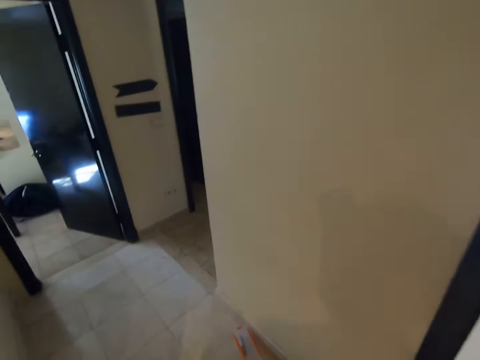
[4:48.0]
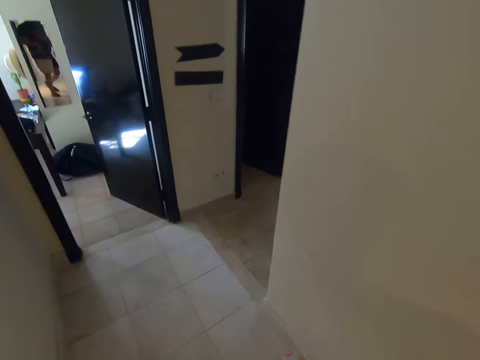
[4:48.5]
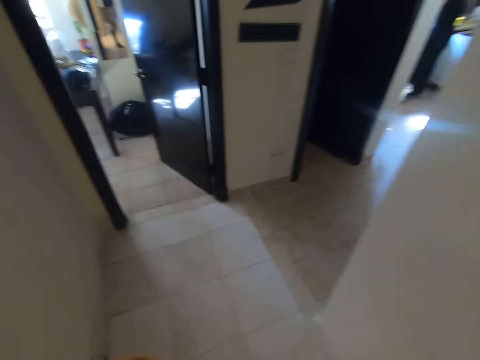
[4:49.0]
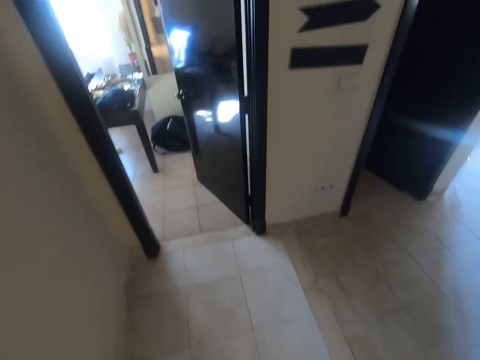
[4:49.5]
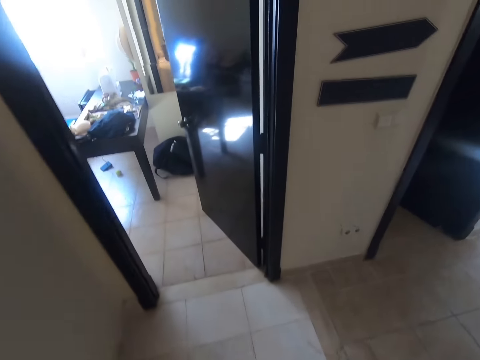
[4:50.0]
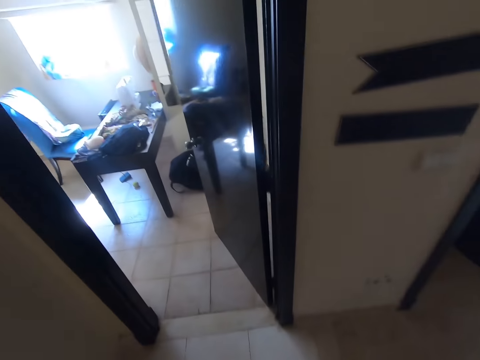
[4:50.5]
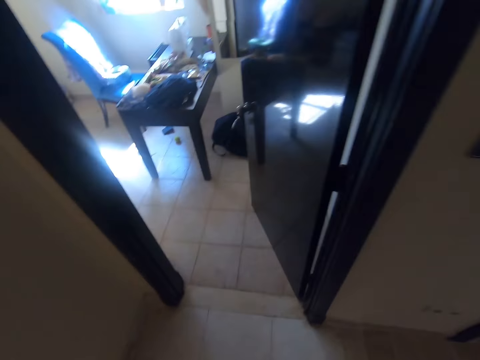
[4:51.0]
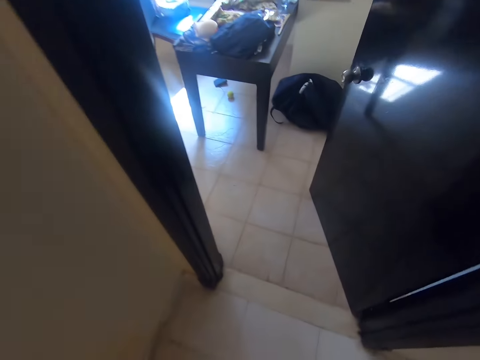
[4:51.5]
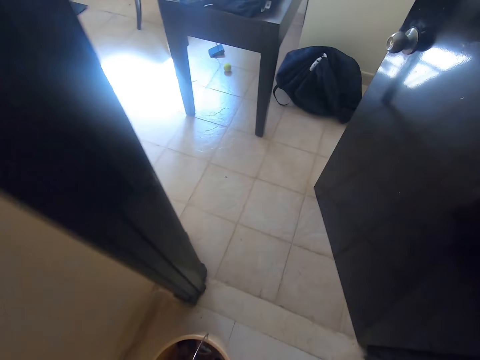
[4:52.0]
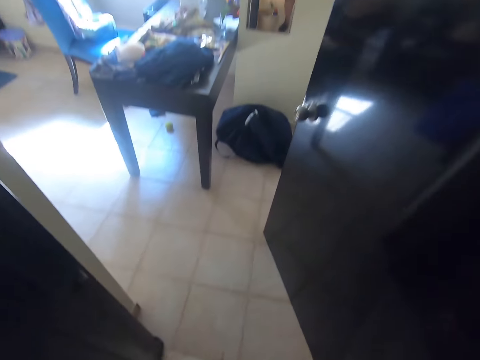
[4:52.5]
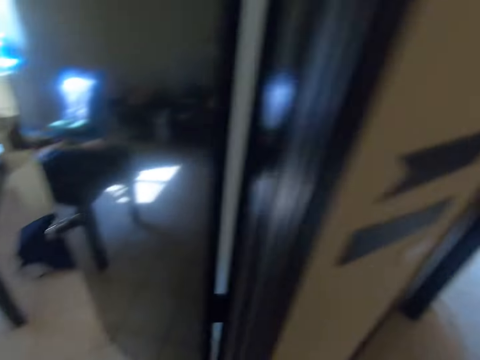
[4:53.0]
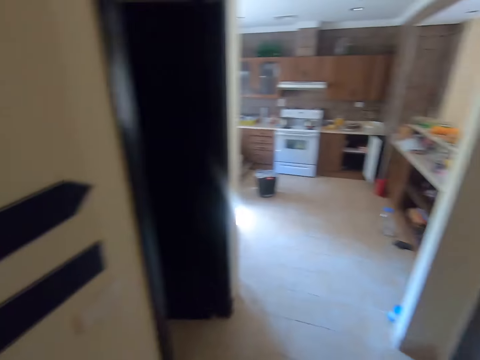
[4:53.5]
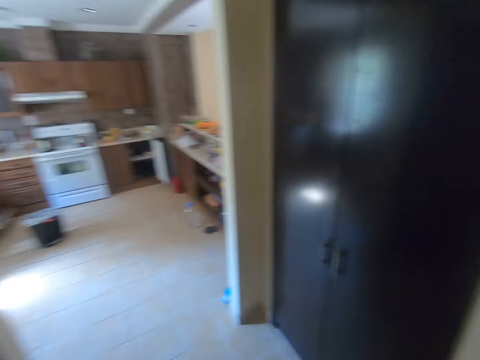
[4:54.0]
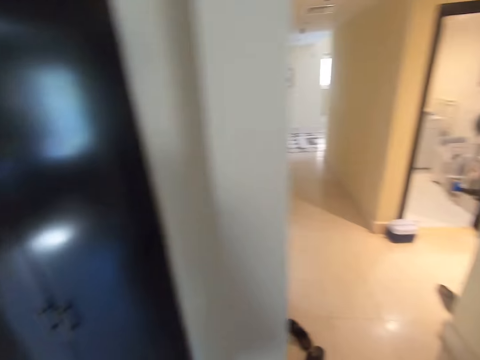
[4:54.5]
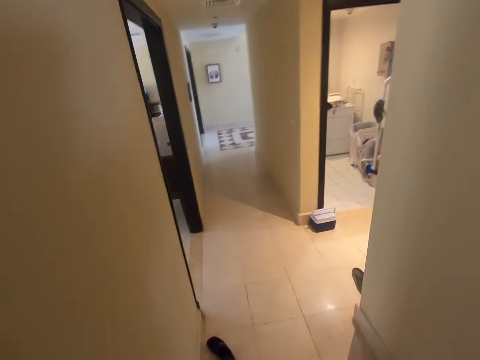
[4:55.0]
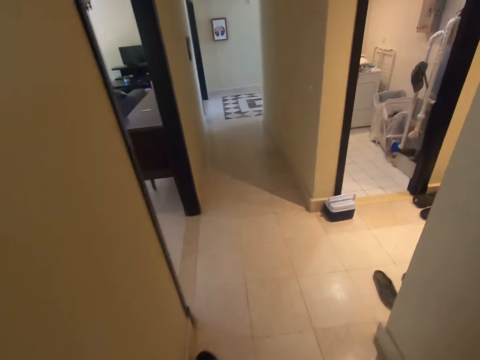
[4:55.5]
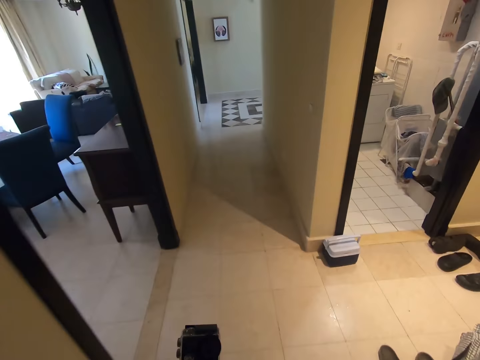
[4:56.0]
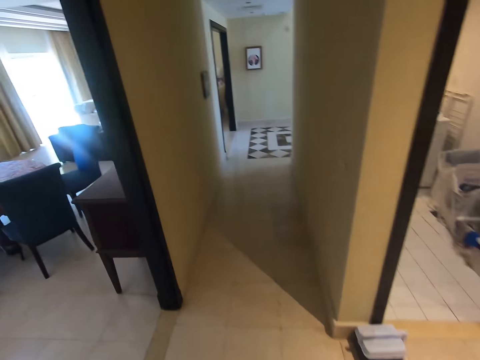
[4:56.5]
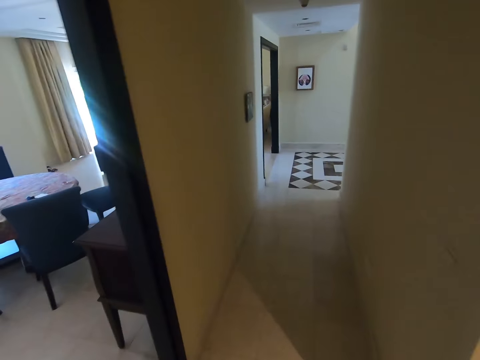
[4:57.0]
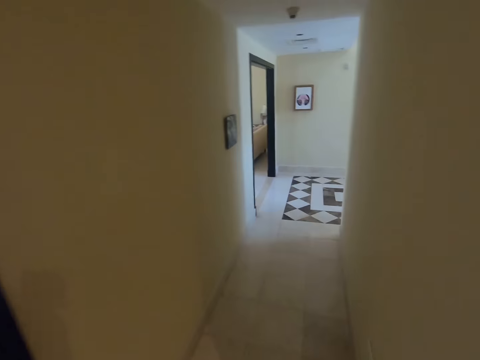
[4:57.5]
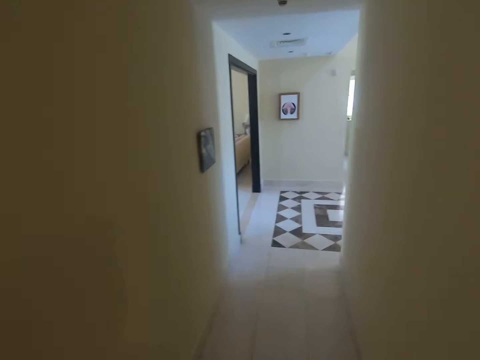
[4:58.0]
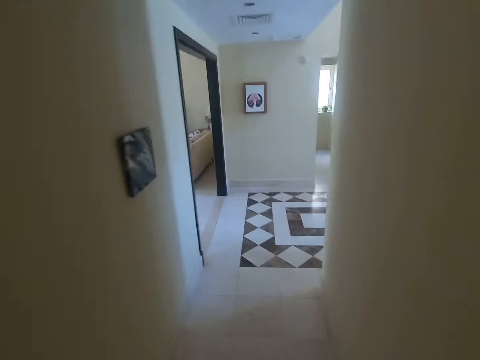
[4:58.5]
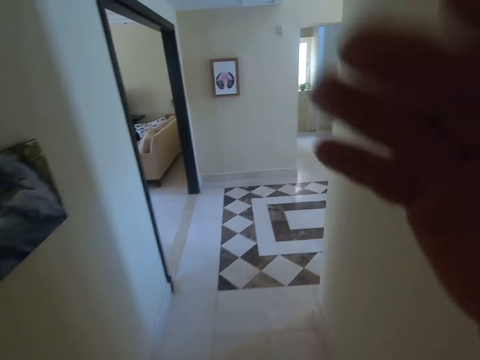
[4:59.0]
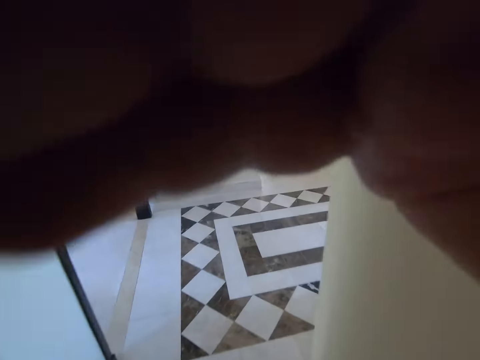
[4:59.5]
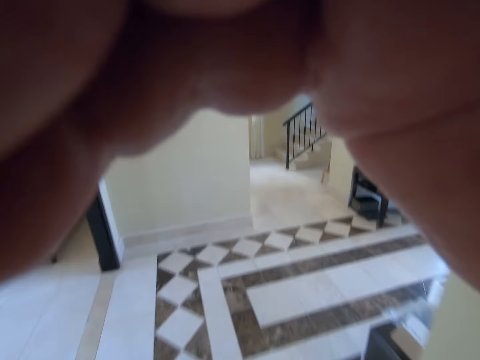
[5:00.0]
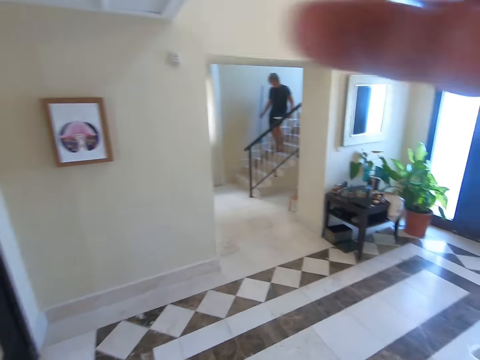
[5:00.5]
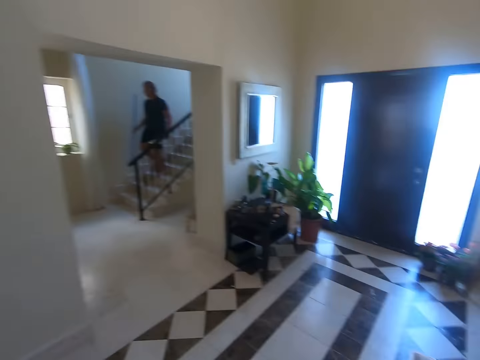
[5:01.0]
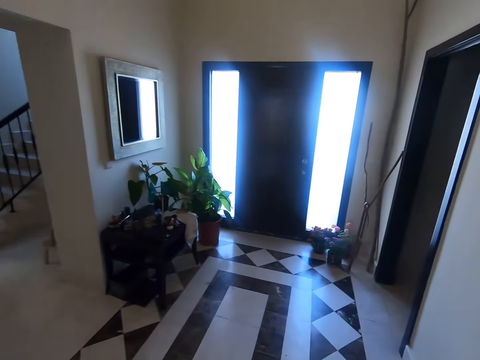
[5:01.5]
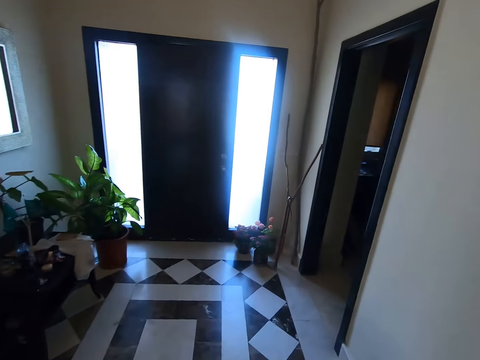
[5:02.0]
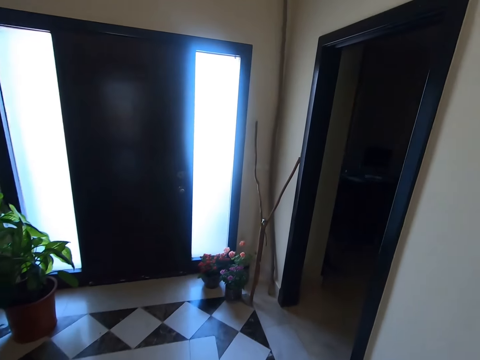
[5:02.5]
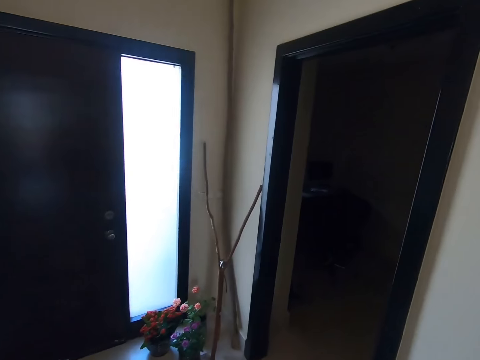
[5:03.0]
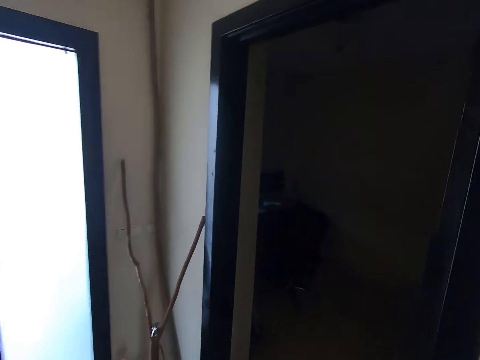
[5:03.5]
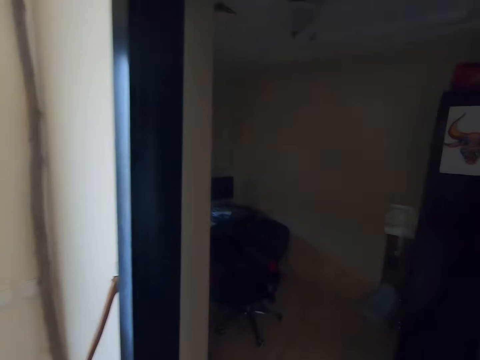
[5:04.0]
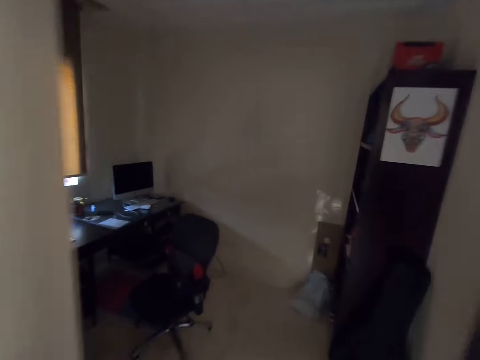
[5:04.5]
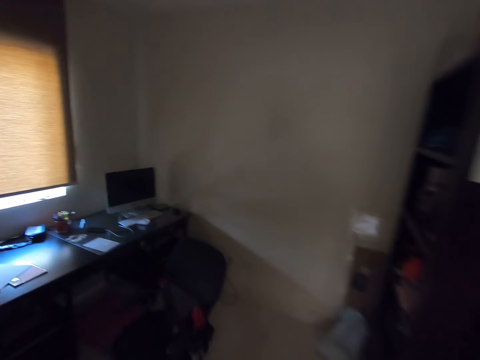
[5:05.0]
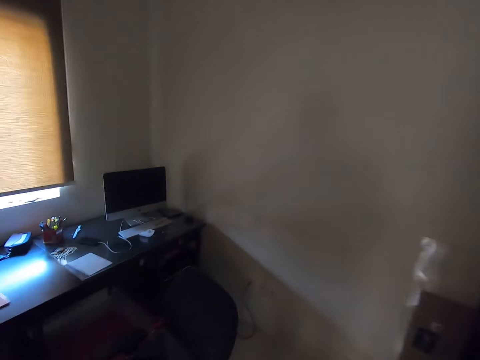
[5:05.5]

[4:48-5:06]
The camera wearer adjusts the camera. They touch the camera. They move around.

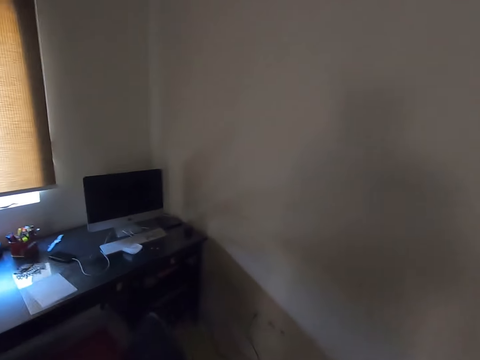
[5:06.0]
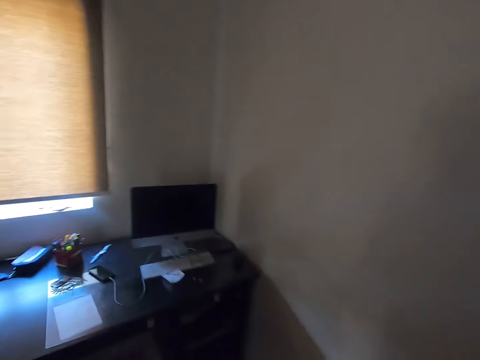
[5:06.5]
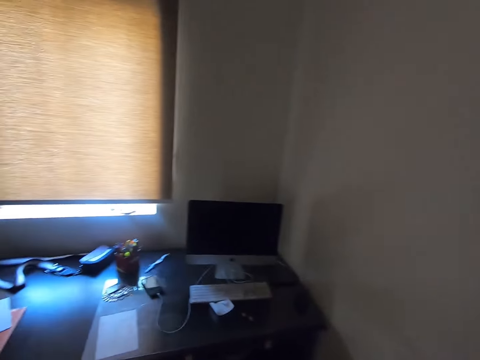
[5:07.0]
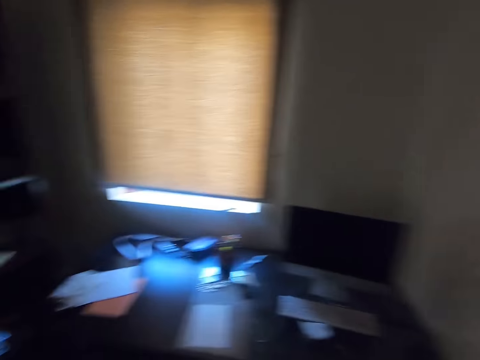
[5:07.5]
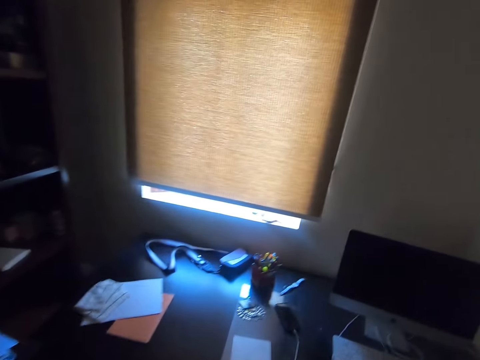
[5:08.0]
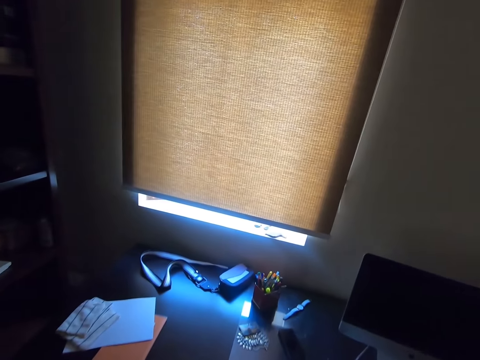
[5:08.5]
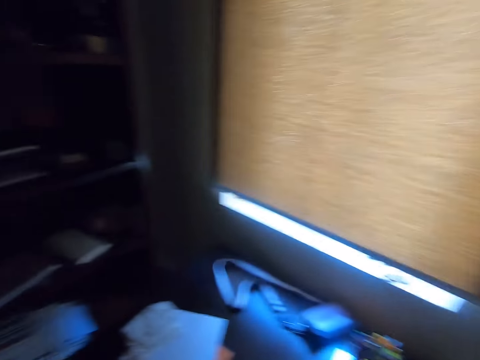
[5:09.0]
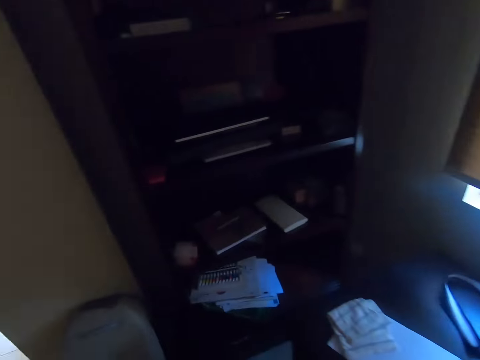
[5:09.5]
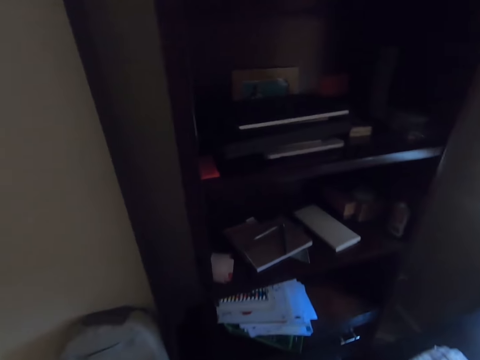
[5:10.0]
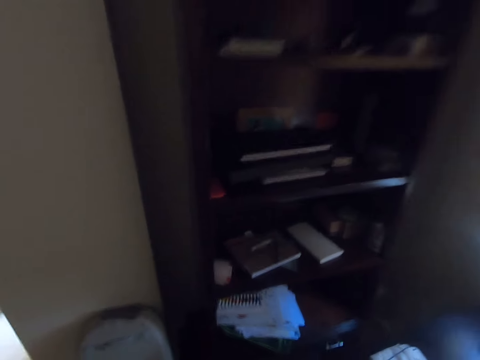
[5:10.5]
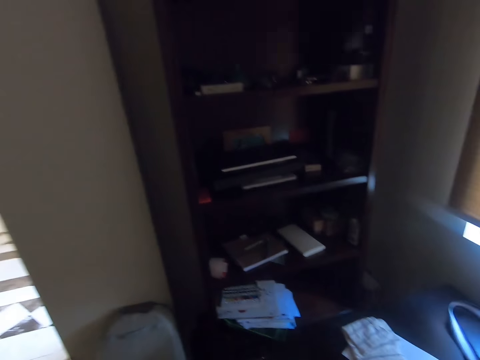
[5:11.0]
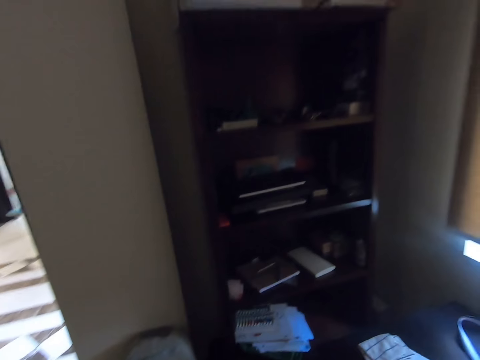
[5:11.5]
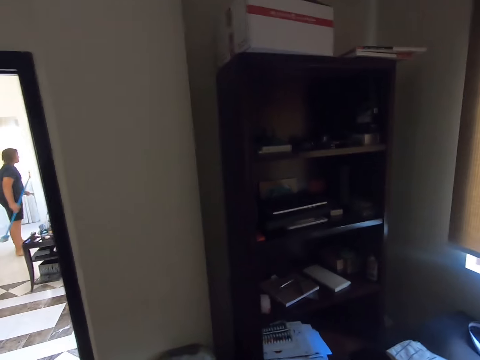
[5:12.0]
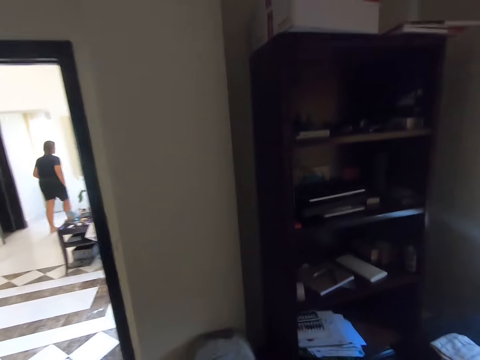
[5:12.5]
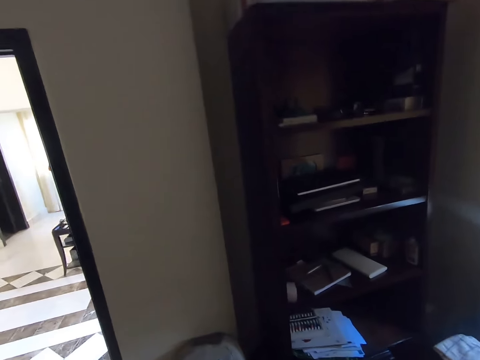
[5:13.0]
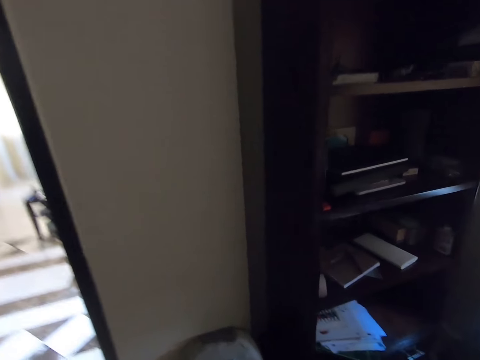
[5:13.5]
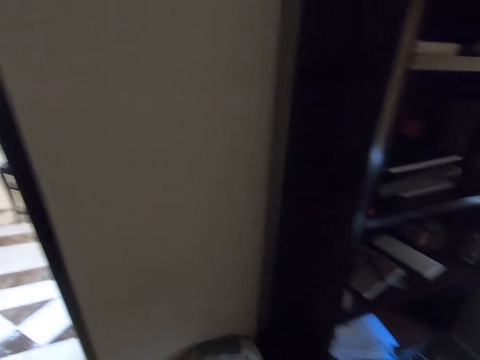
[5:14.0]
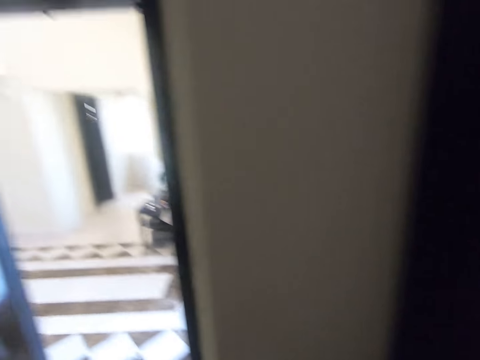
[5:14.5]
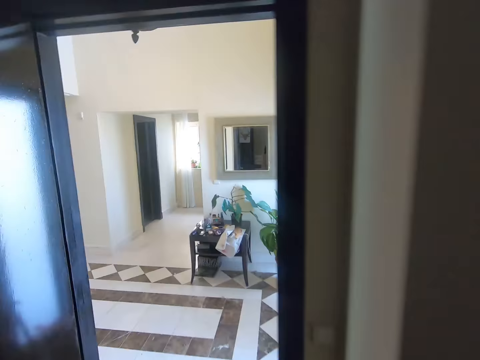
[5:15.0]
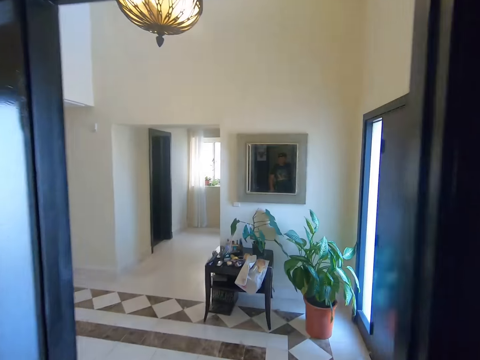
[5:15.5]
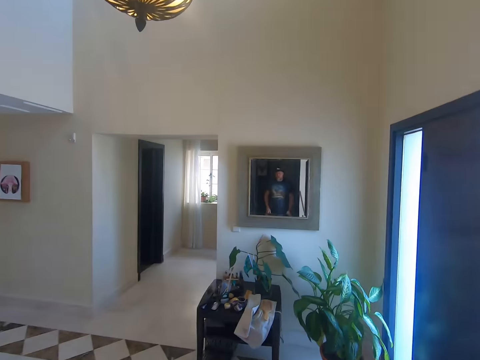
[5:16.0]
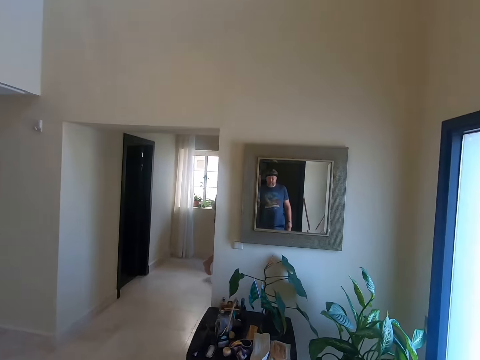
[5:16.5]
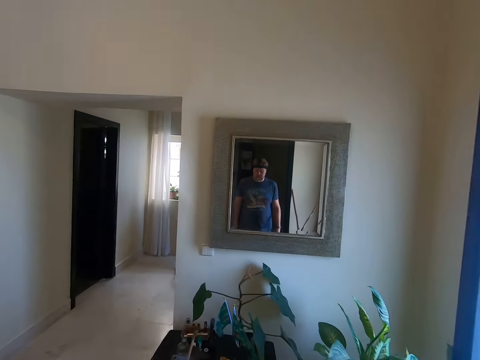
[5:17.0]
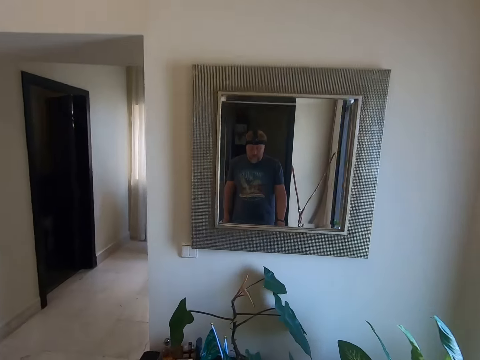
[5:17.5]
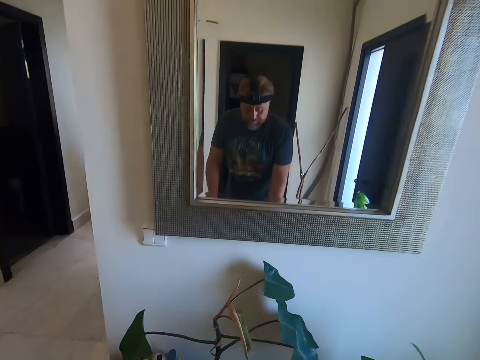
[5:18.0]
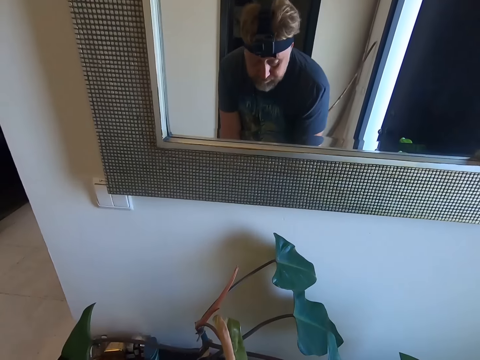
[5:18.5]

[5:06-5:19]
The camera wearer looks around. They move around.
